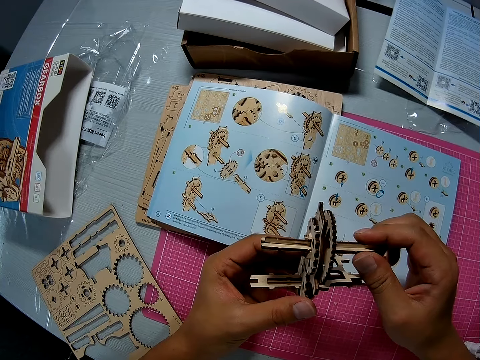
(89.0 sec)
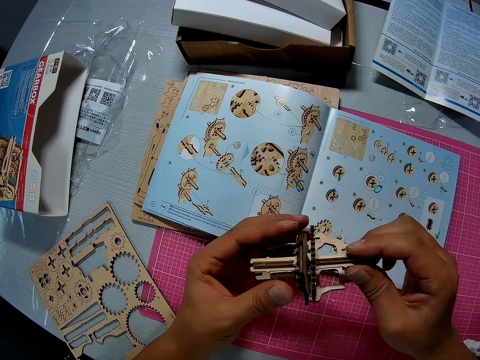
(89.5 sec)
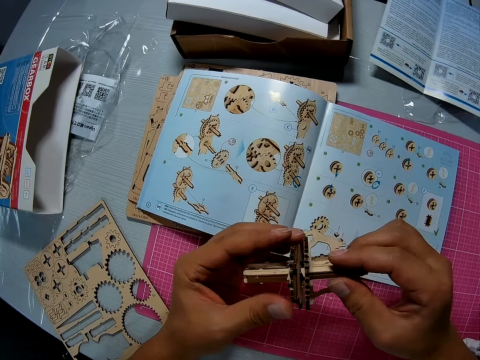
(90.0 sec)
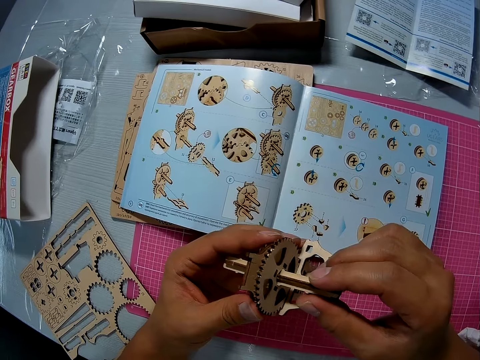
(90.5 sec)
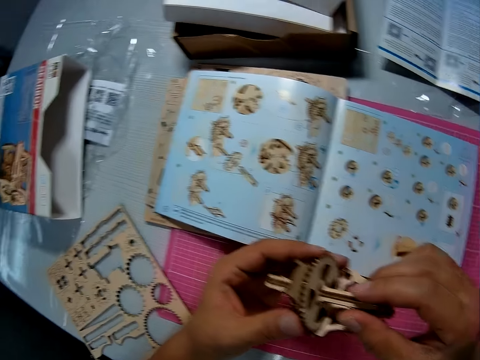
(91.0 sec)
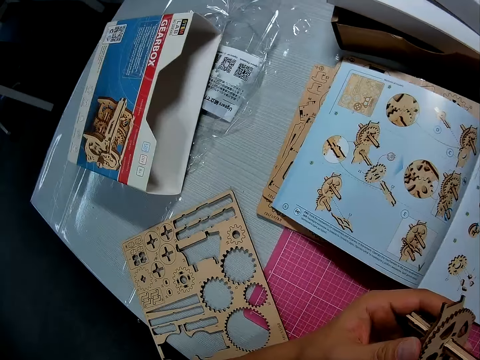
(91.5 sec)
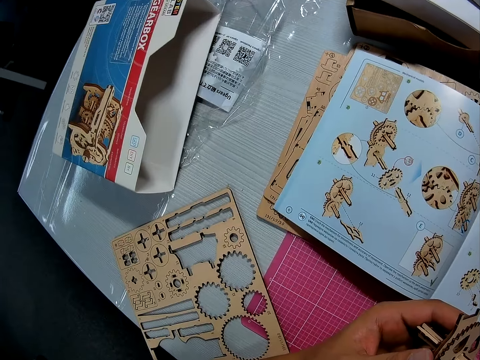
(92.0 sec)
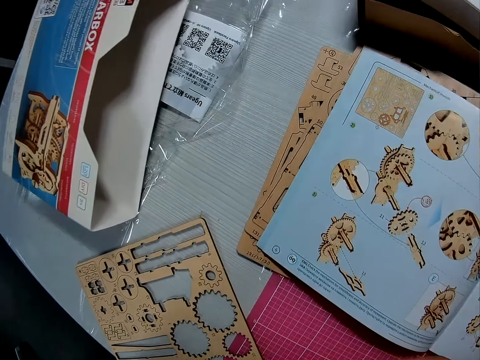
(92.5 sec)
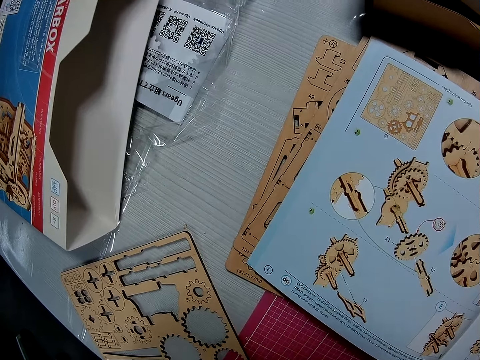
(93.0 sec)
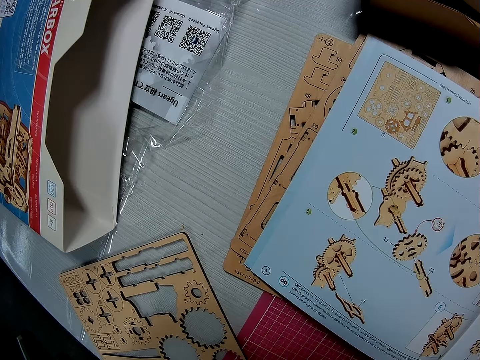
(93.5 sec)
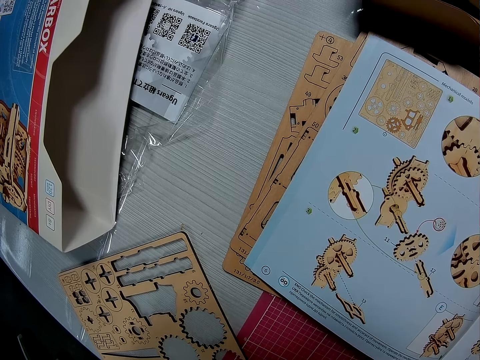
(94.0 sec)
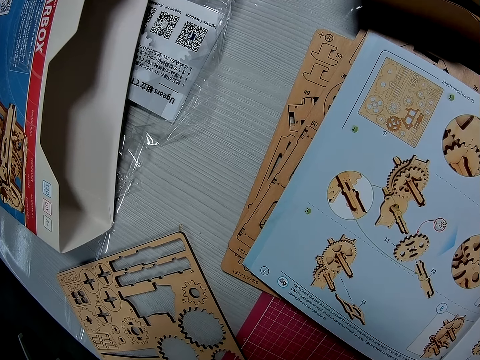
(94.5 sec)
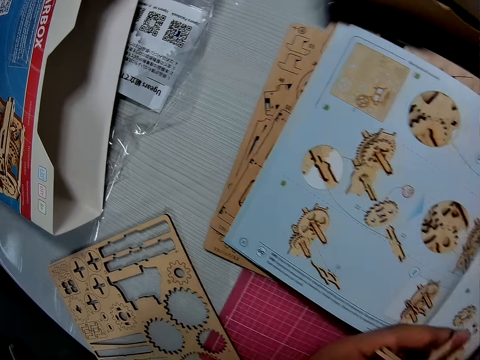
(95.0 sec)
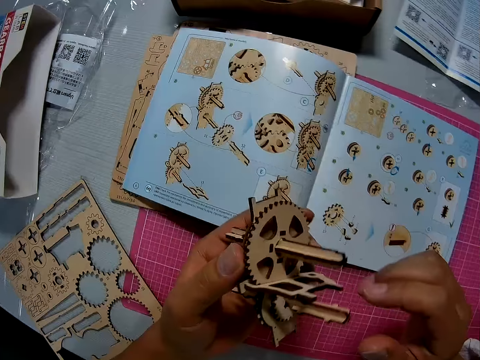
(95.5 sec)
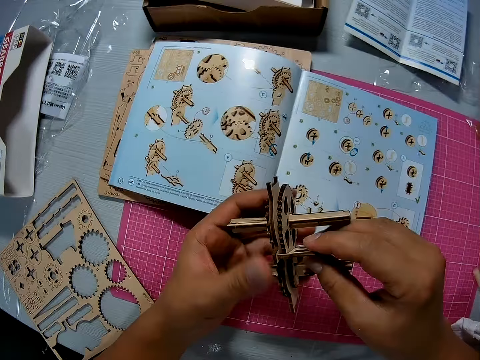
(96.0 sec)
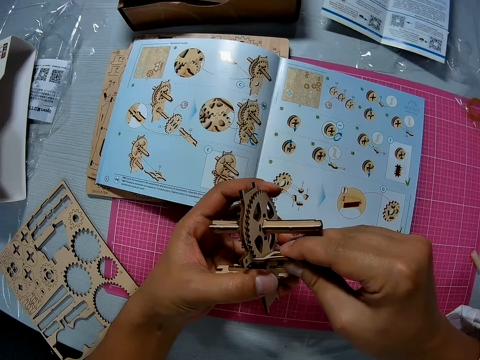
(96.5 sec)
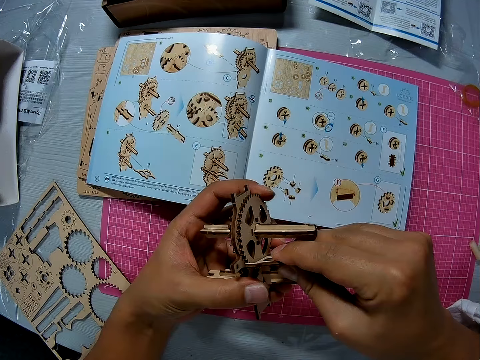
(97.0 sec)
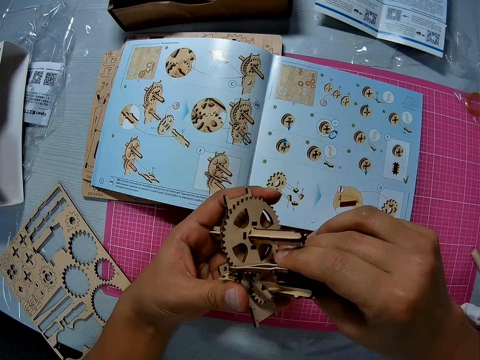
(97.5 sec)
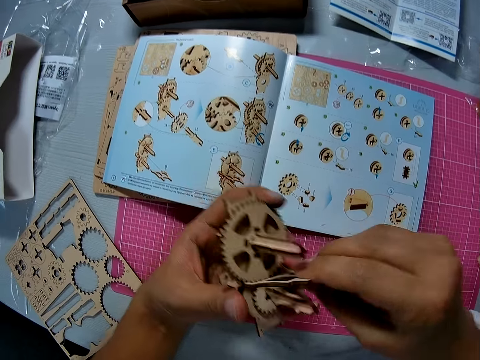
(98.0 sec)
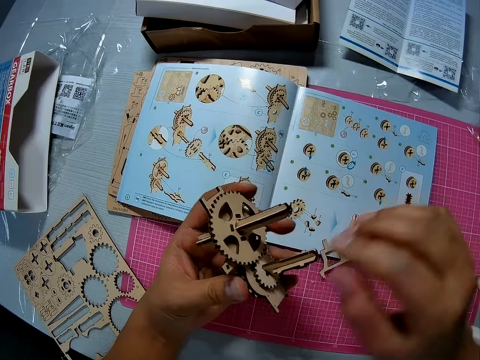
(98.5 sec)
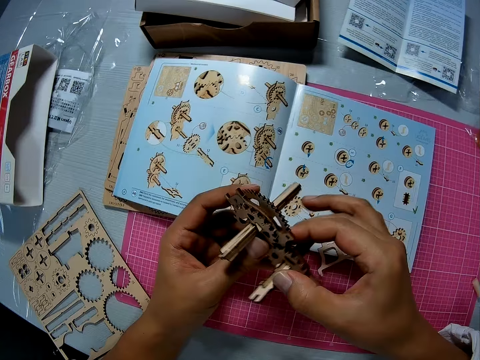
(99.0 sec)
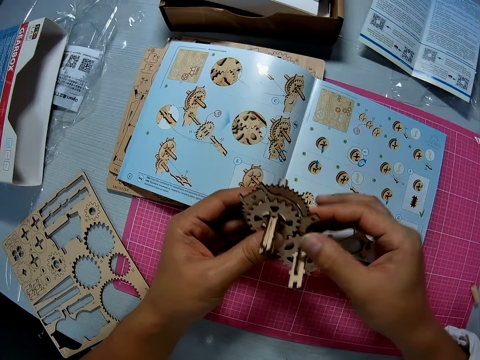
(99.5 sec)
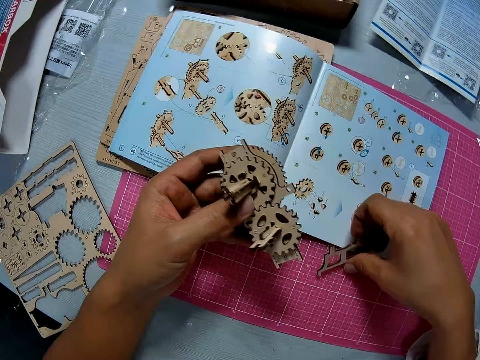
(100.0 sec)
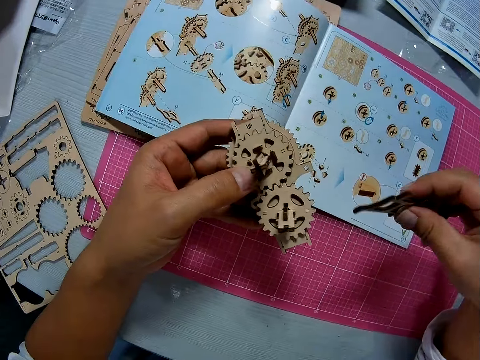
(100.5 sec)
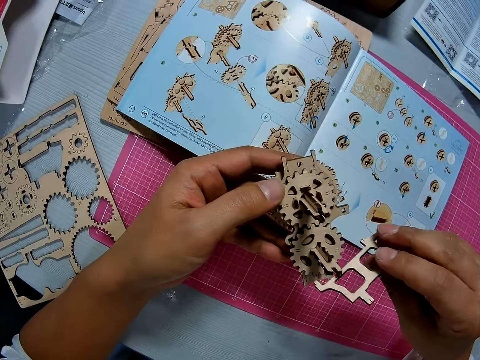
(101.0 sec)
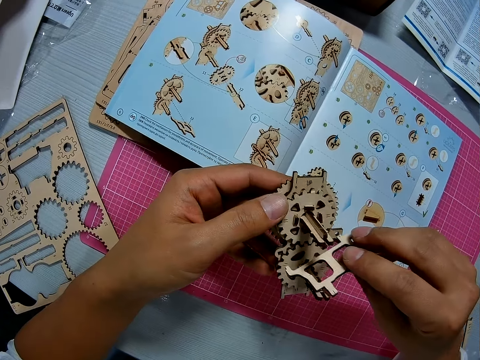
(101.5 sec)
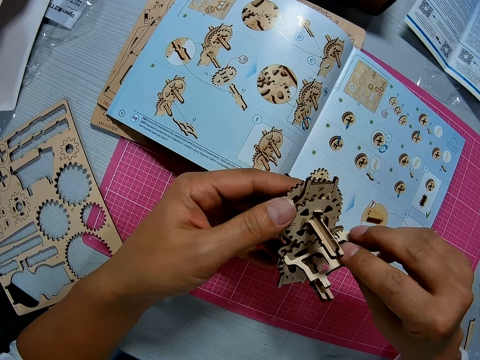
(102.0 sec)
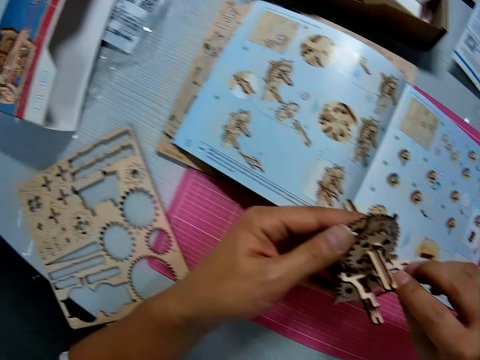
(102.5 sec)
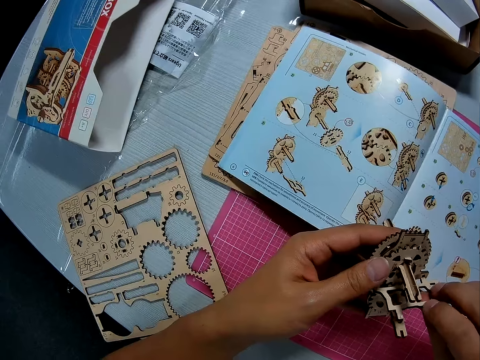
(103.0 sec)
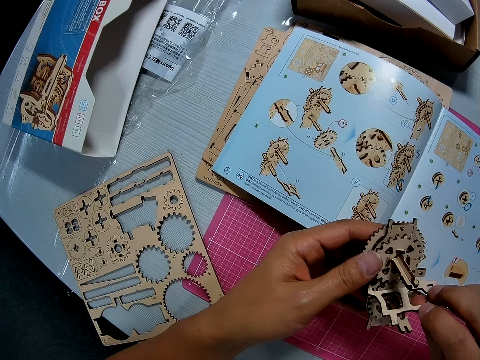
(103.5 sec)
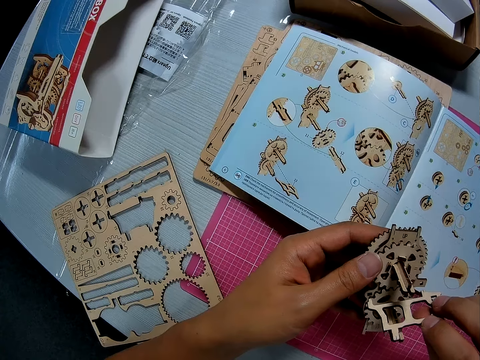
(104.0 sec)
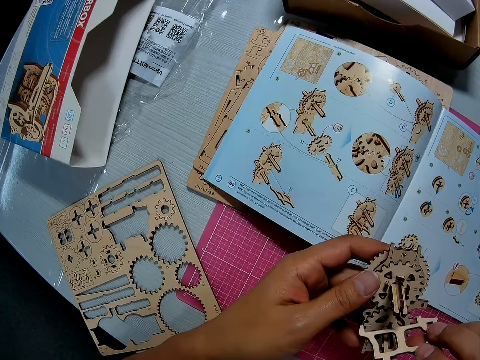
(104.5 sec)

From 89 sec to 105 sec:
The camera wearer fixes the art work. He removes the art piece. He separates the pieces from each other. He drops the piece on the cutting sheet. He turns over the piece in his left hand. He picks up the piece from the cutting sheet. He touches both pieces together.

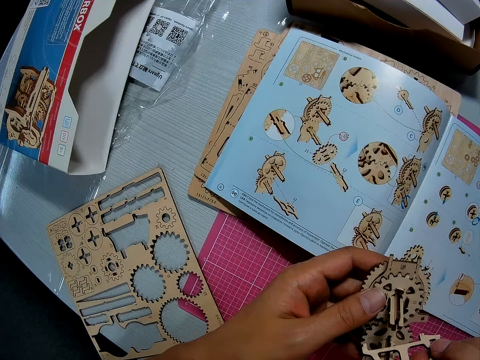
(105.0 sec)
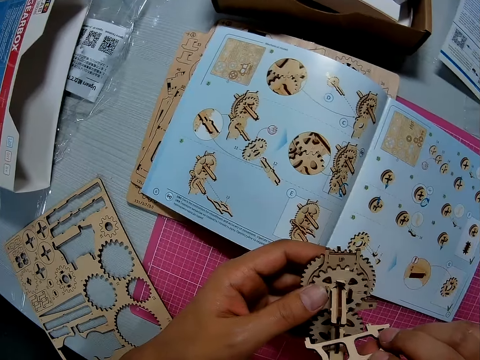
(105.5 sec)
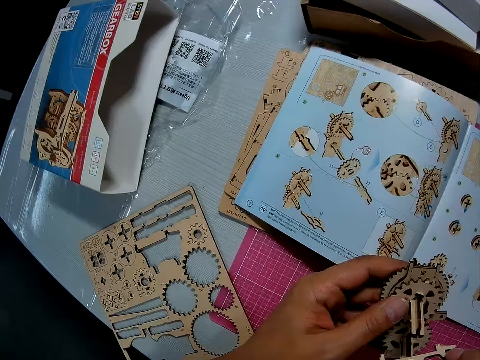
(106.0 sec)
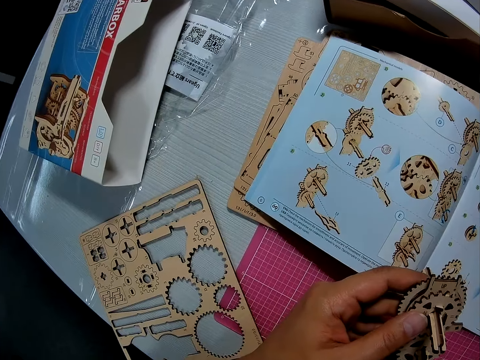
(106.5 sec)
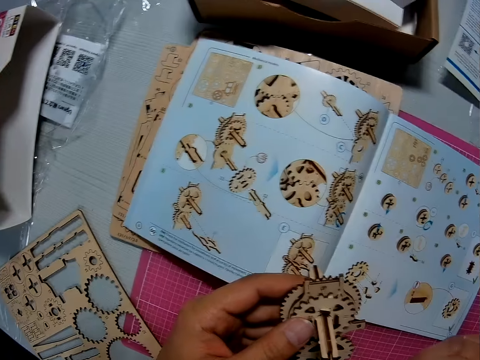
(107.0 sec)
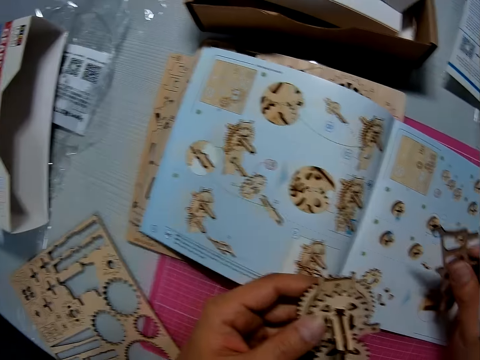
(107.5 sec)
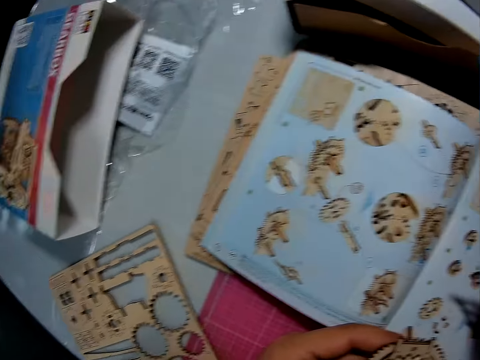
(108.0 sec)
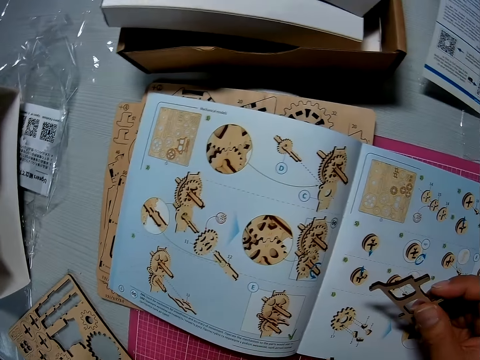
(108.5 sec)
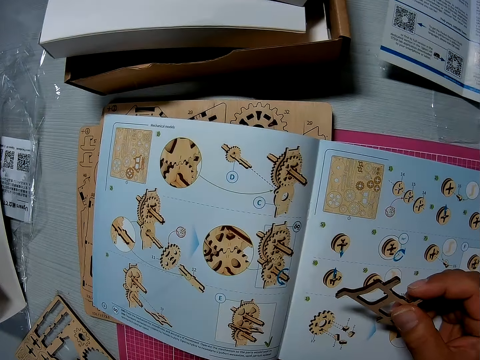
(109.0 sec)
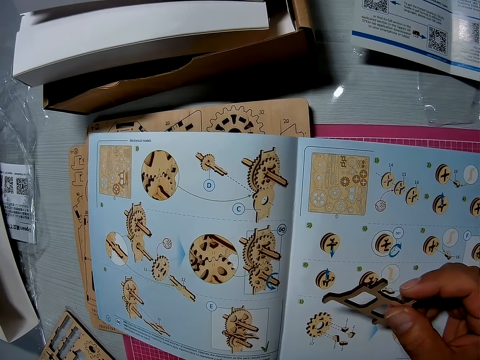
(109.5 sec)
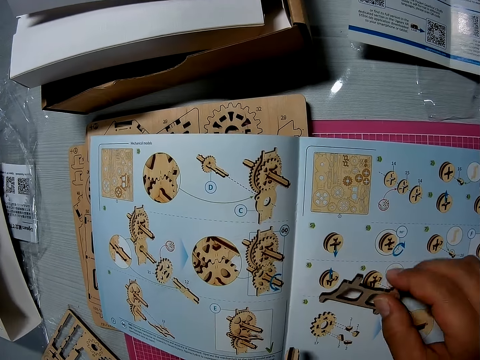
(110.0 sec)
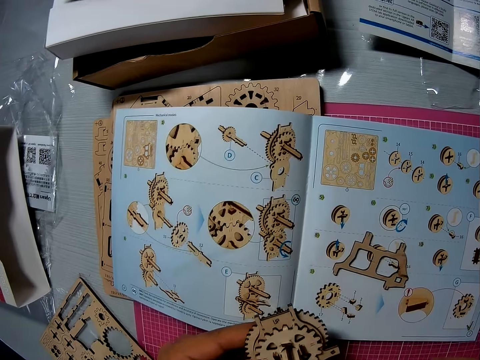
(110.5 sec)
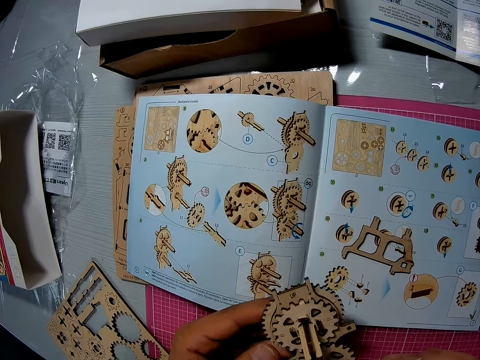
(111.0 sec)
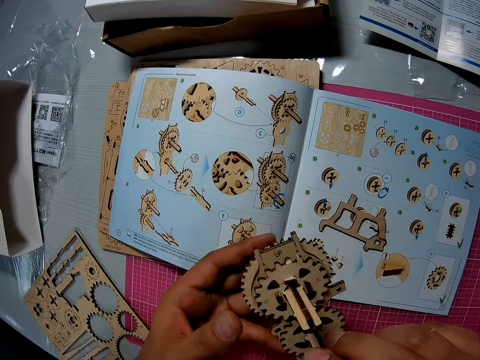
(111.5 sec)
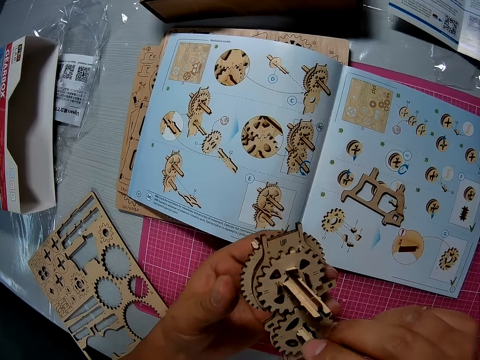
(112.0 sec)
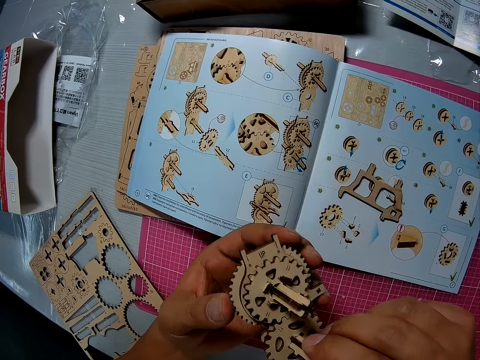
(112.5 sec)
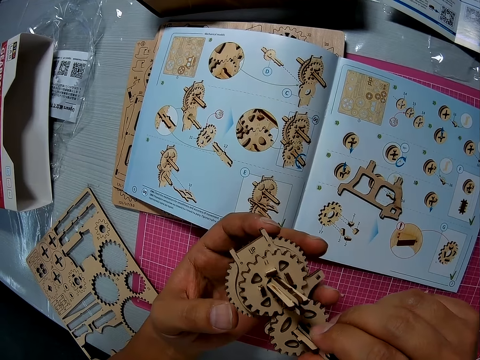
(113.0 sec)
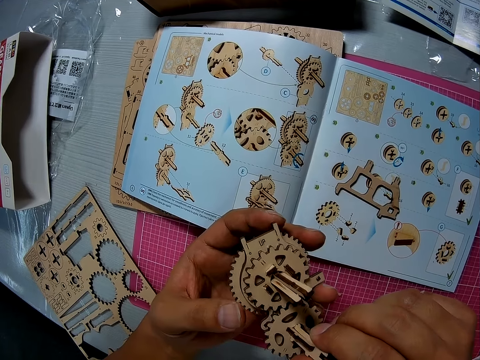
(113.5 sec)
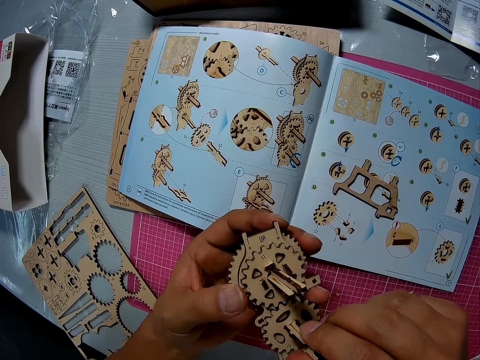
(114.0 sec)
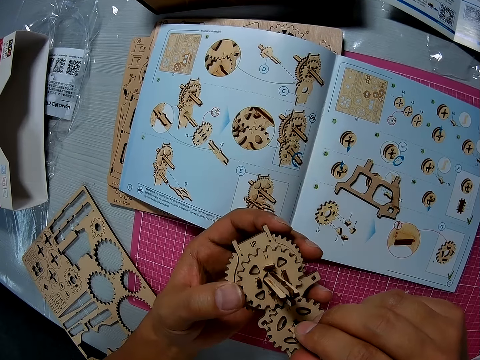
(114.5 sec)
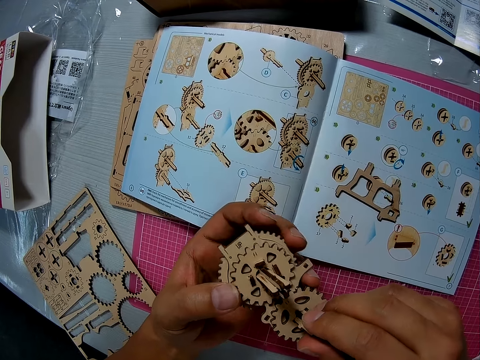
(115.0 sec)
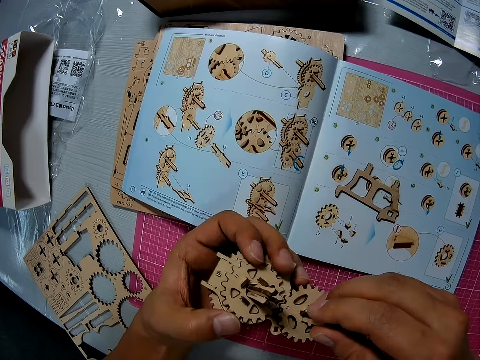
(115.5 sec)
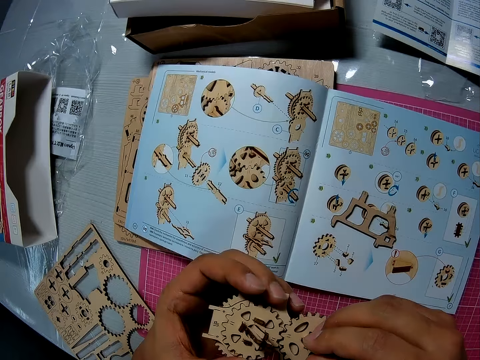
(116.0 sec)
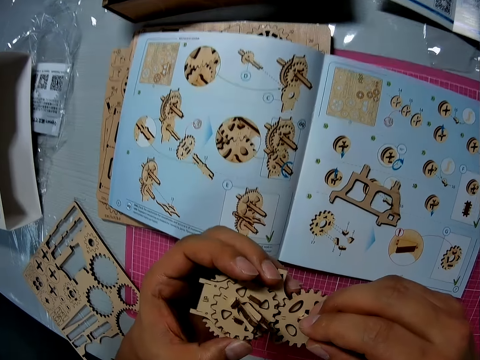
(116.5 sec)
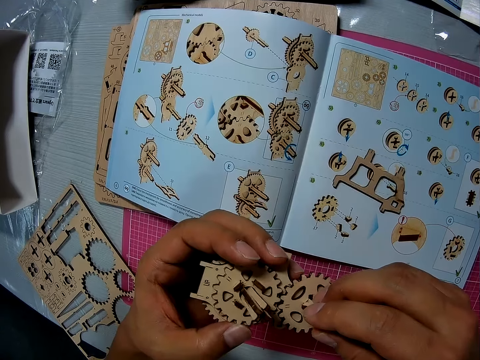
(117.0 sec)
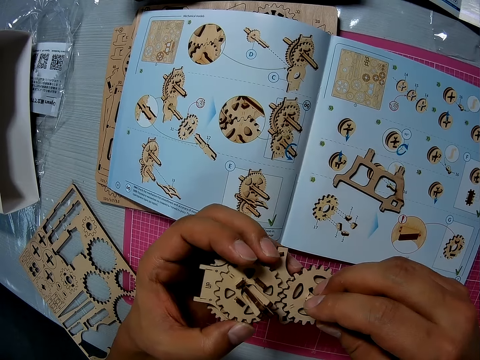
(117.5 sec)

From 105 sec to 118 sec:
The camera wearer holds the art piece. They drop the piece on a book on the cutting sheet. They examine the piece with both hands. They turn the art work.
